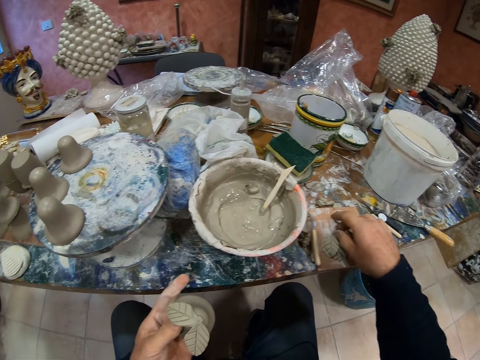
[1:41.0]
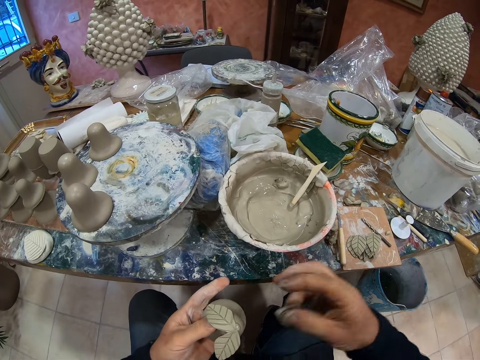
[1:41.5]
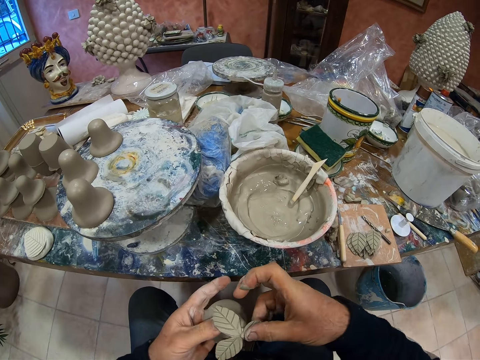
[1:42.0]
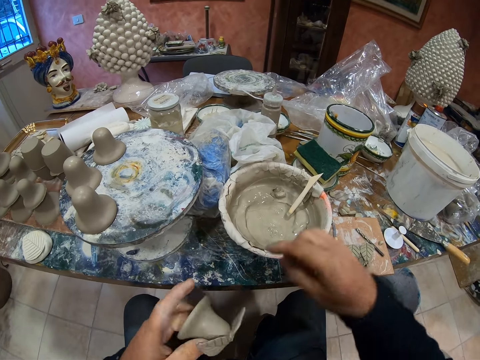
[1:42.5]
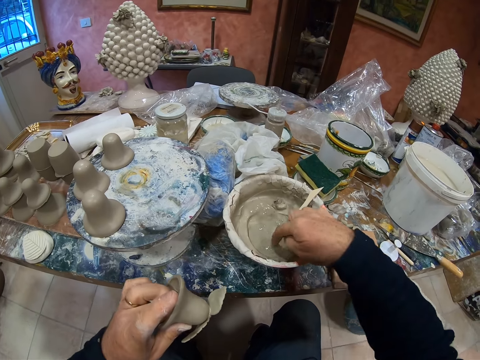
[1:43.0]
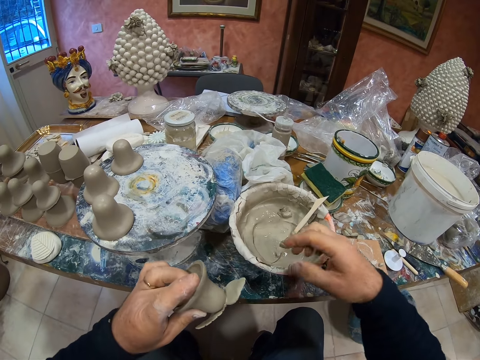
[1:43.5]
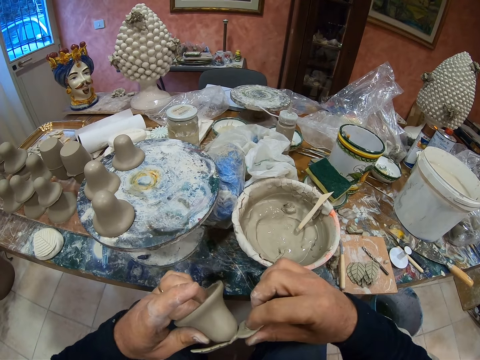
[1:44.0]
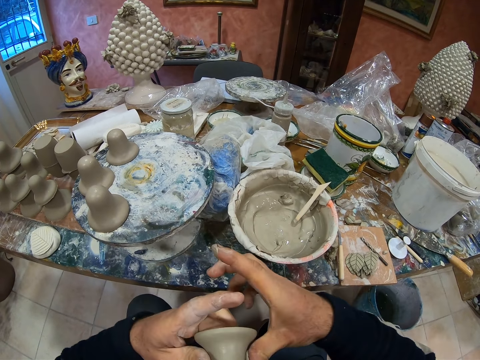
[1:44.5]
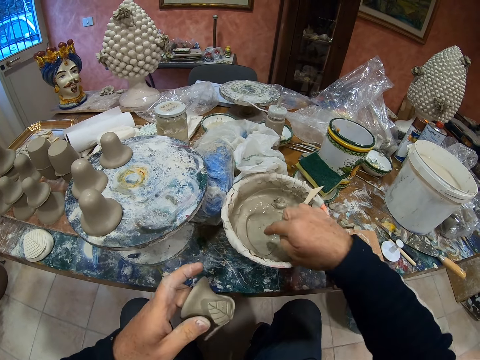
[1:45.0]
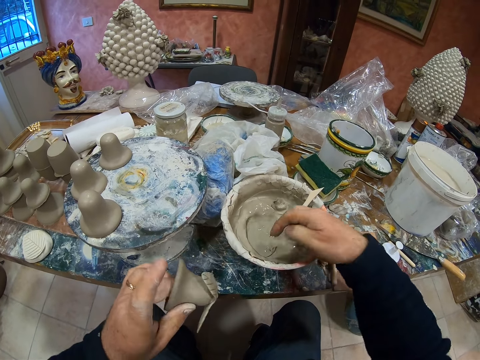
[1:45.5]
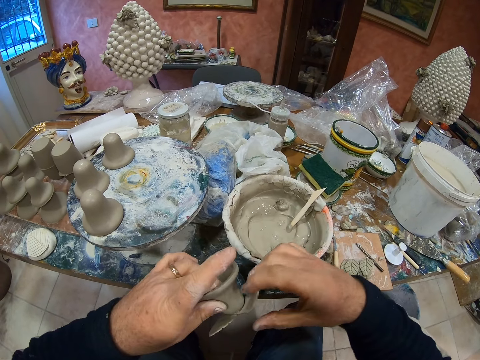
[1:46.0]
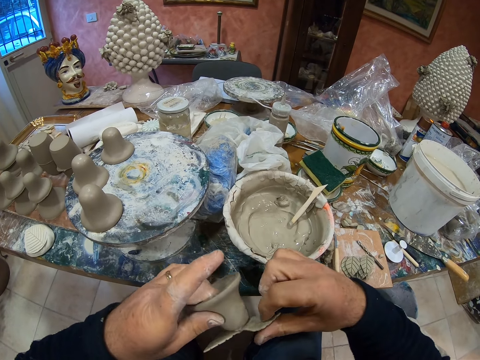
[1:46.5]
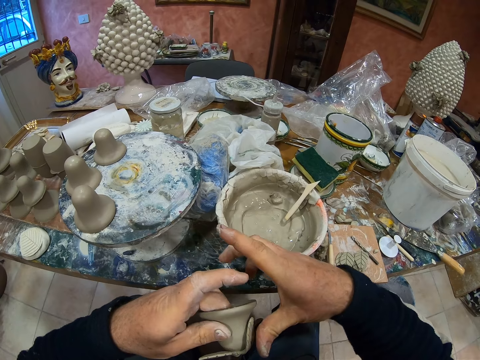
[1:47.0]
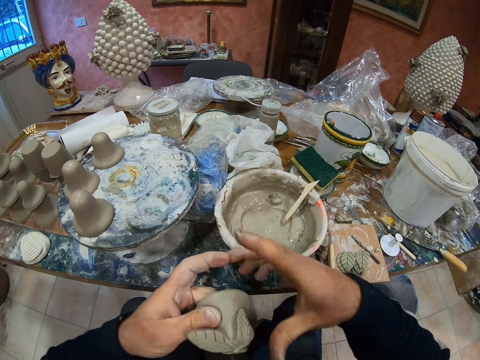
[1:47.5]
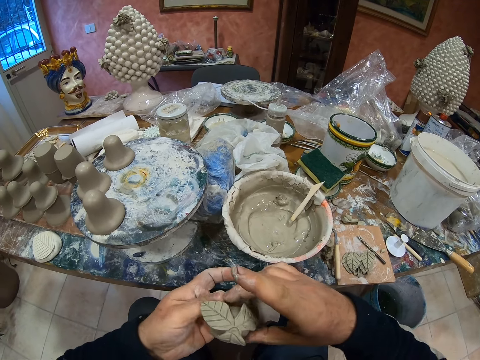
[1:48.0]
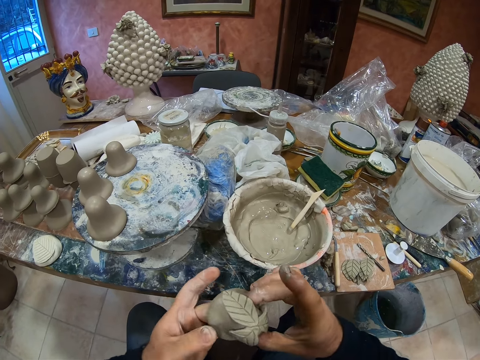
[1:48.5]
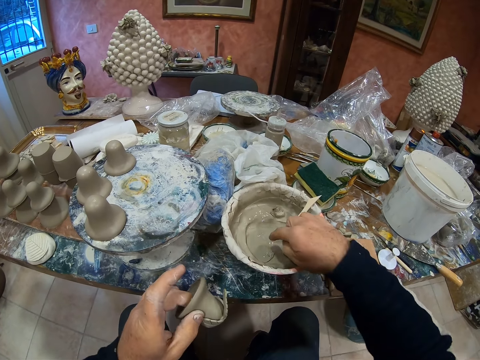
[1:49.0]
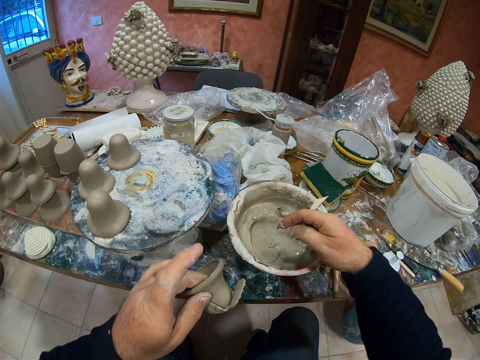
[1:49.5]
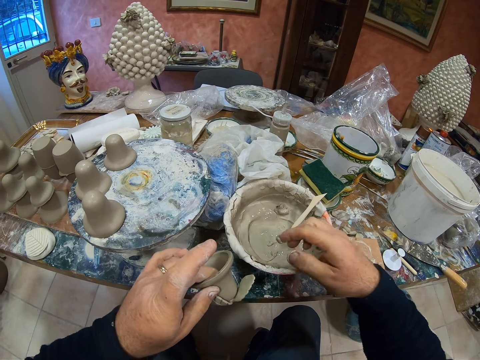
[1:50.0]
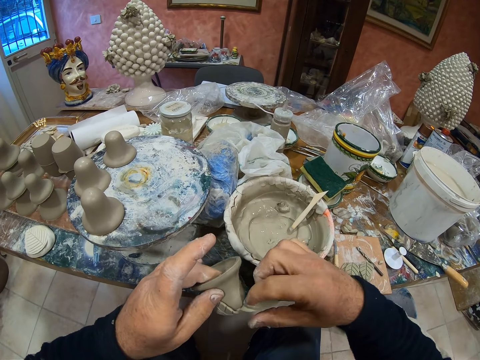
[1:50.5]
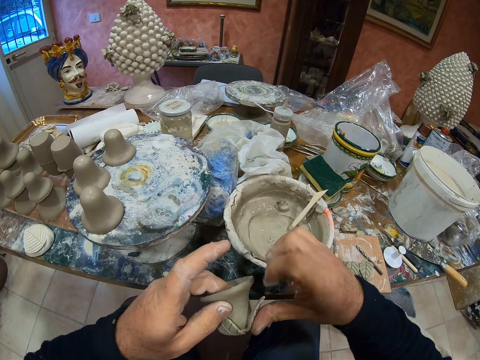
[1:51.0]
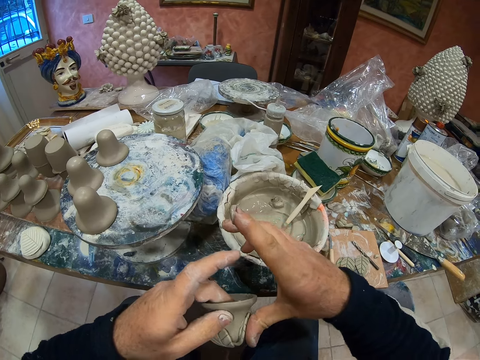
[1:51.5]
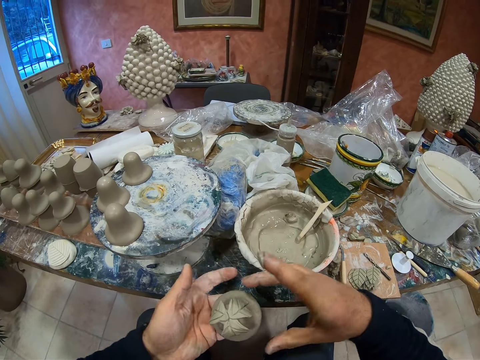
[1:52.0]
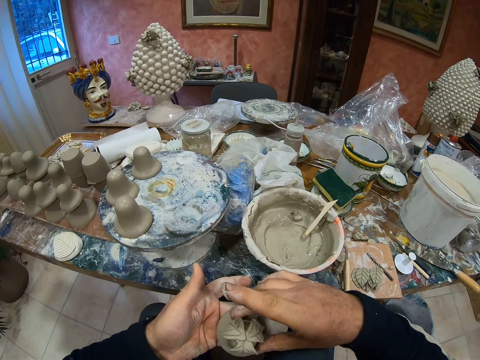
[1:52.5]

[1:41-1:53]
The camera wearer picks up a clay. They fix the clay on the pottery. They apply ceramic glue on the pottery.

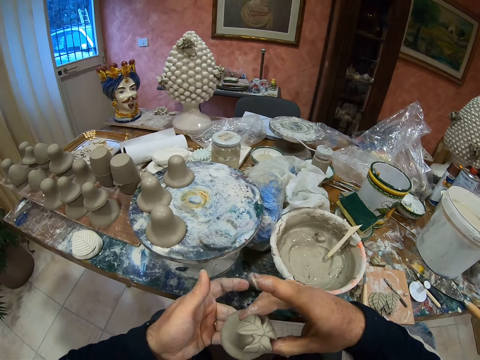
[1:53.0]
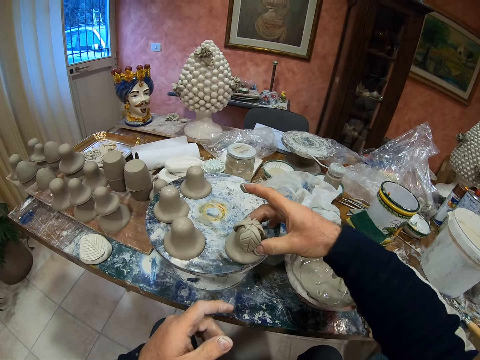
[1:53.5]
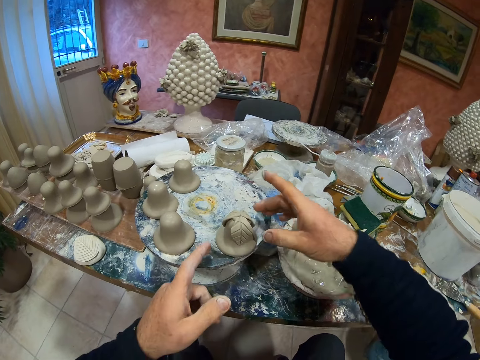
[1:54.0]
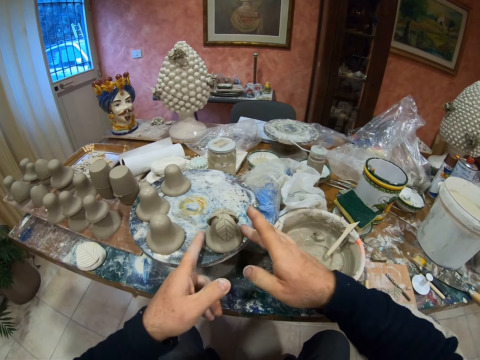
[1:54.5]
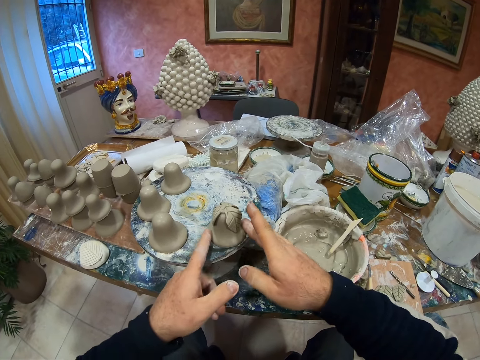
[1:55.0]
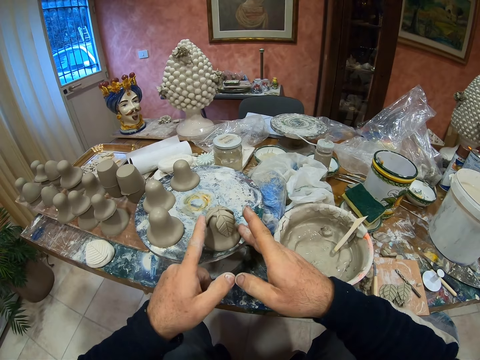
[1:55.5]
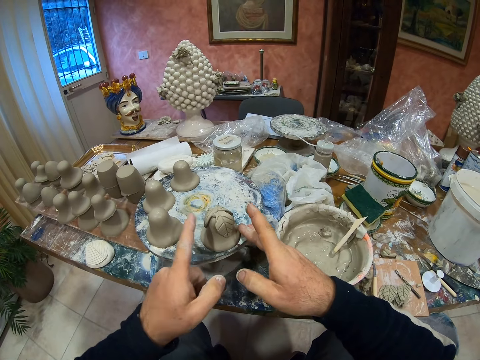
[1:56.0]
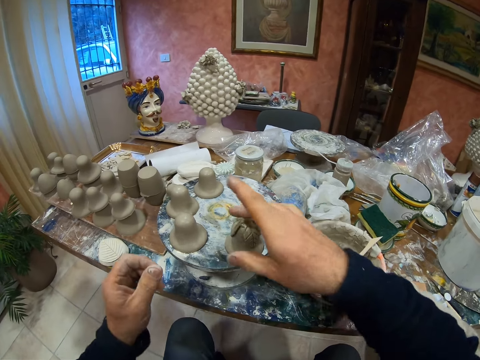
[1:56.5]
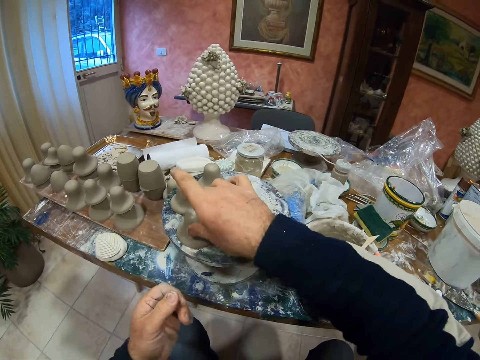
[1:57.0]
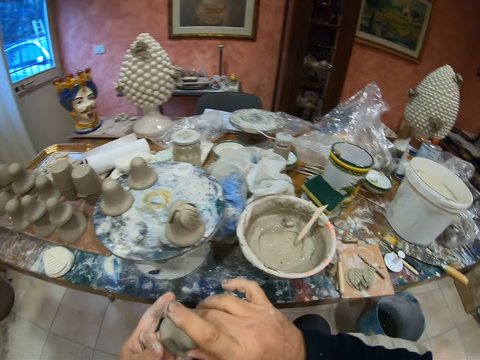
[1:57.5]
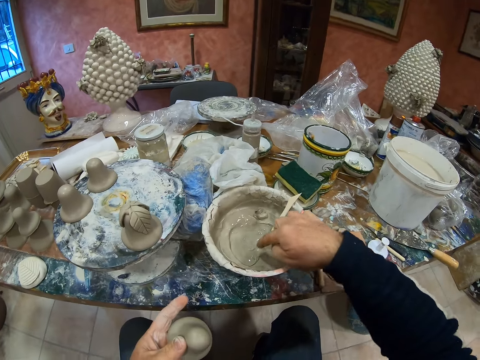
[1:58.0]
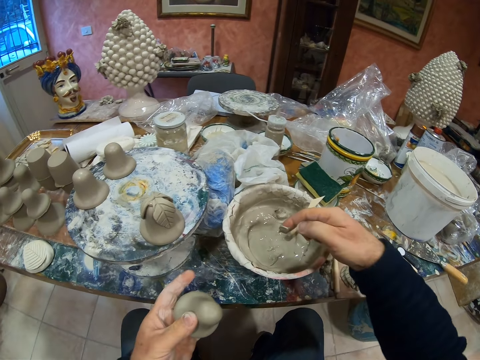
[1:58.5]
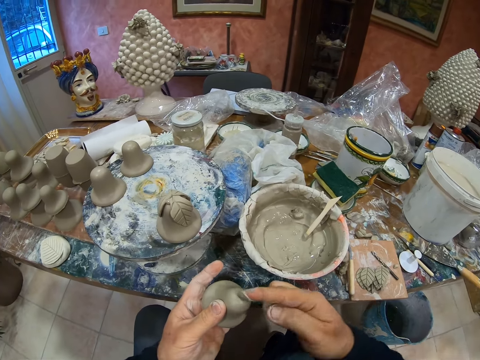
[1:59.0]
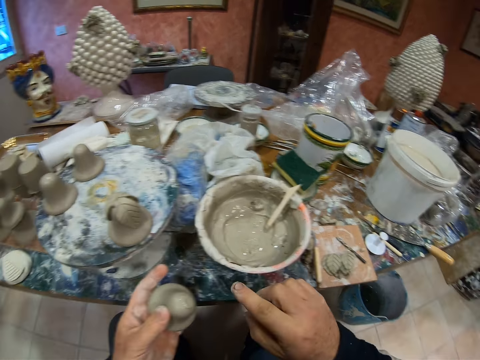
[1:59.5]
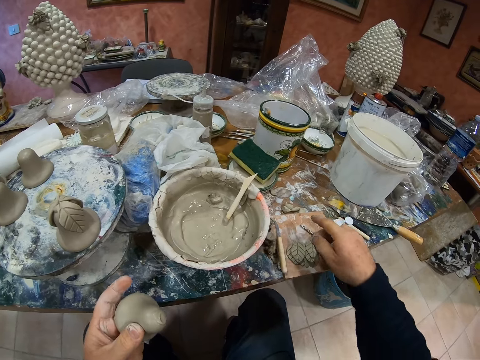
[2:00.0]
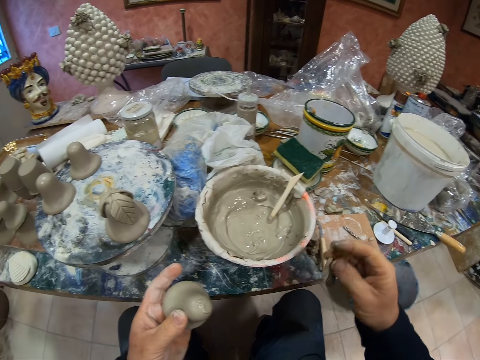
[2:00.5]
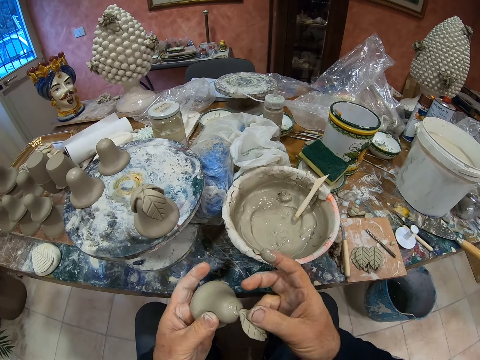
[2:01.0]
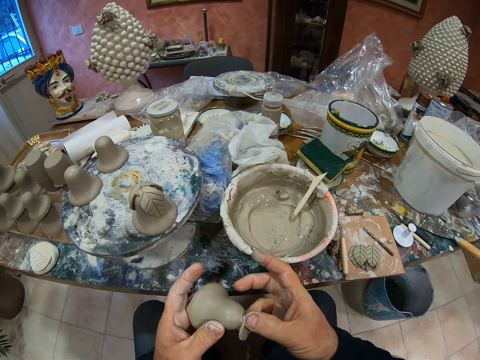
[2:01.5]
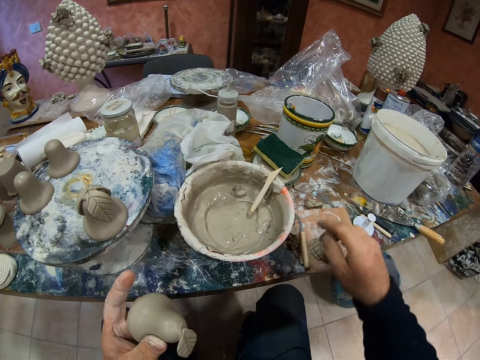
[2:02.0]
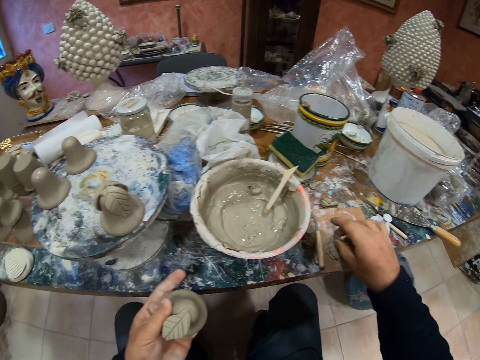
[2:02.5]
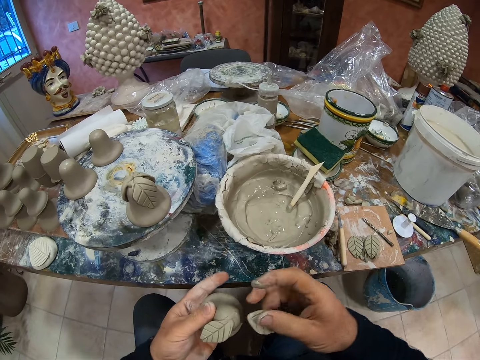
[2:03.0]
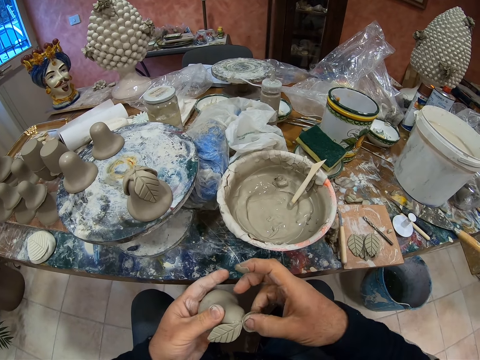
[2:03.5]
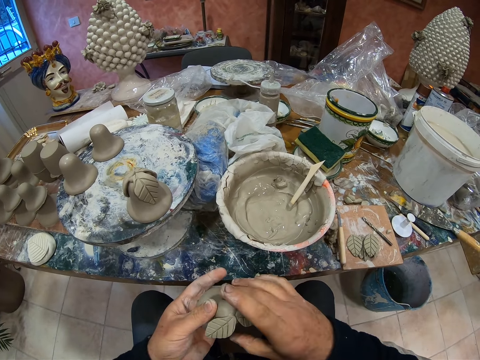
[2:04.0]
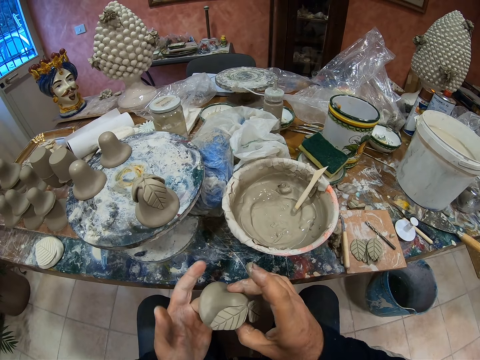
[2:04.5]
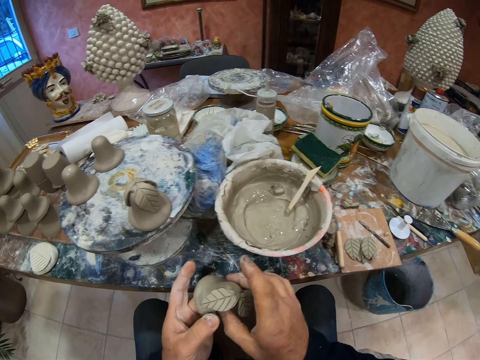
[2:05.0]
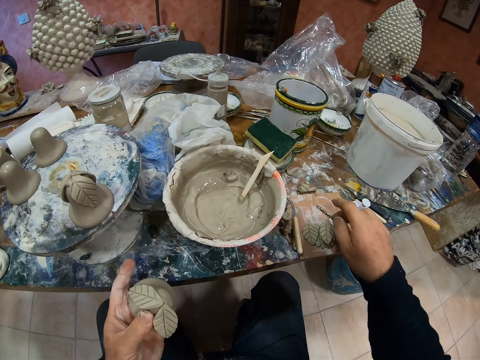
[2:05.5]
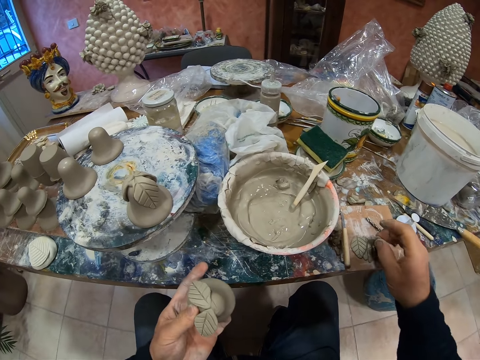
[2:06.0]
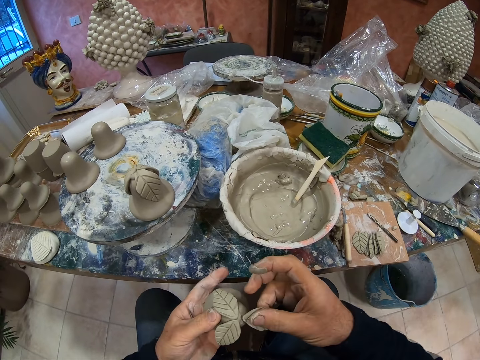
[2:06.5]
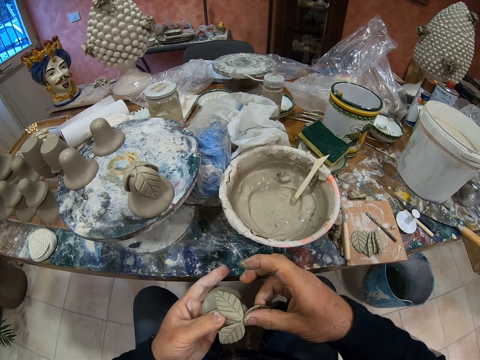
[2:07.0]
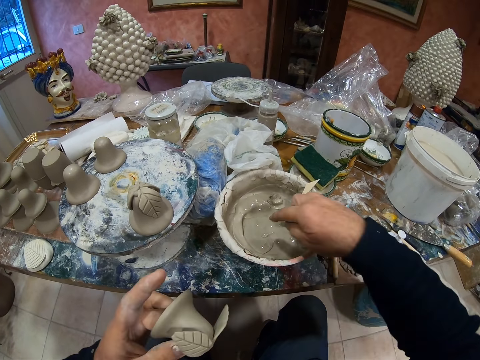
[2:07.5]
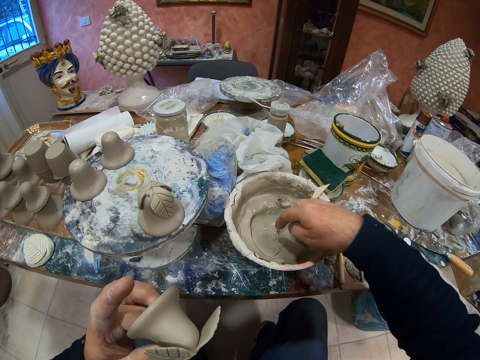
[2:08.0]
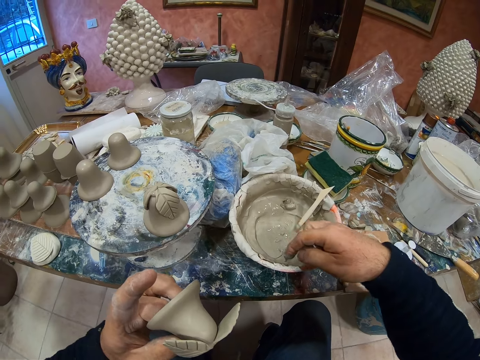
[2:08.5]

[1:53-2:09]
The camera wearer drops a pottery. They take the cement statue. They paint the cement mixer on the statue. They pick up a clay. They fix the paste leaf on the statue.
